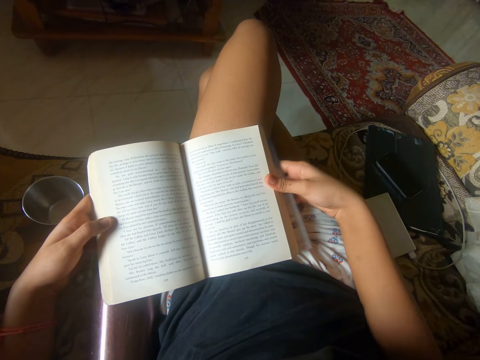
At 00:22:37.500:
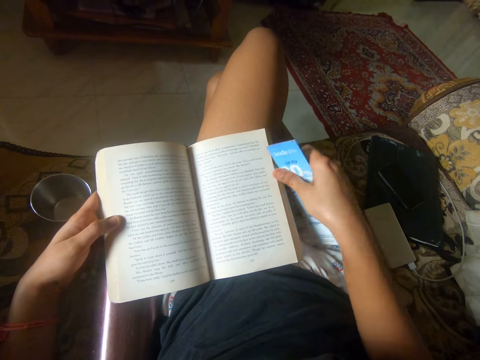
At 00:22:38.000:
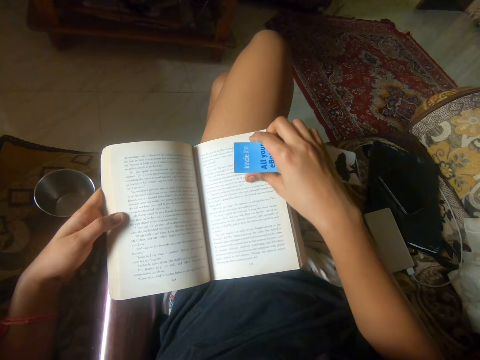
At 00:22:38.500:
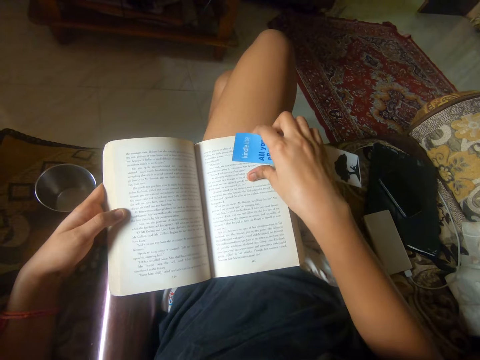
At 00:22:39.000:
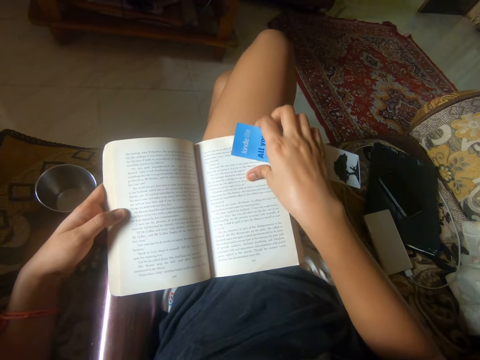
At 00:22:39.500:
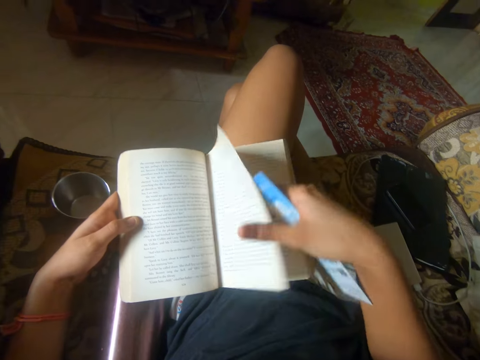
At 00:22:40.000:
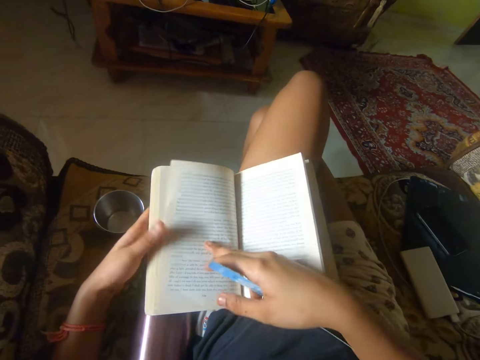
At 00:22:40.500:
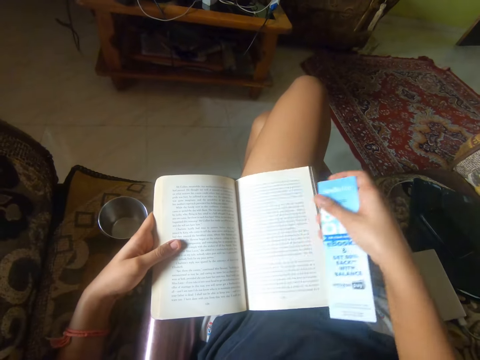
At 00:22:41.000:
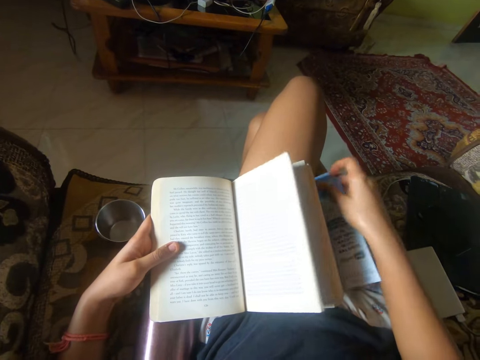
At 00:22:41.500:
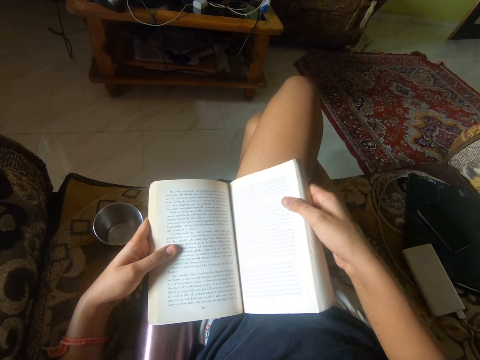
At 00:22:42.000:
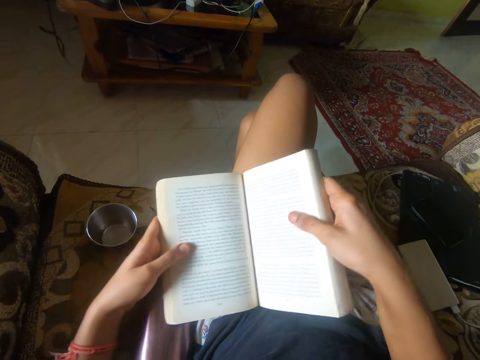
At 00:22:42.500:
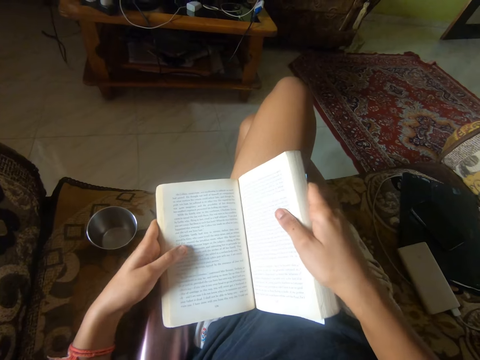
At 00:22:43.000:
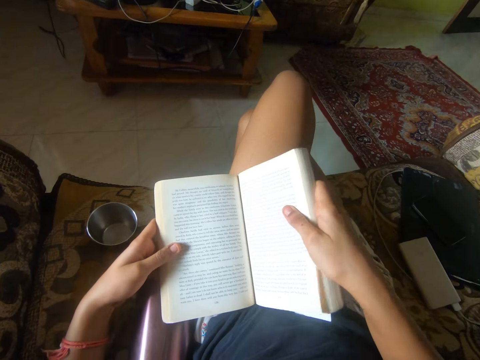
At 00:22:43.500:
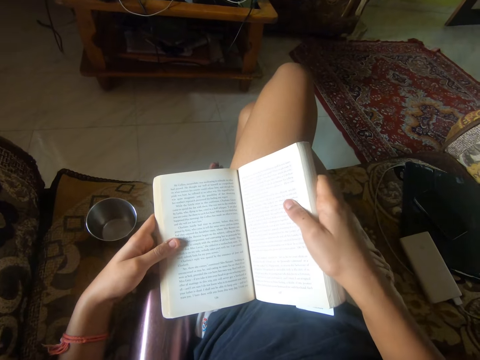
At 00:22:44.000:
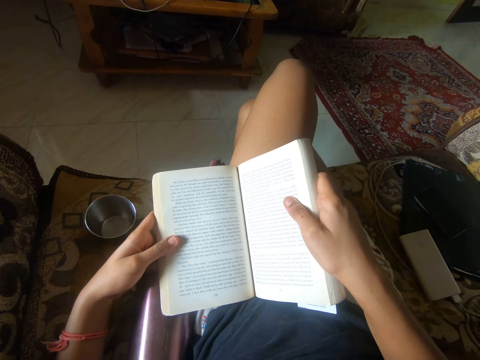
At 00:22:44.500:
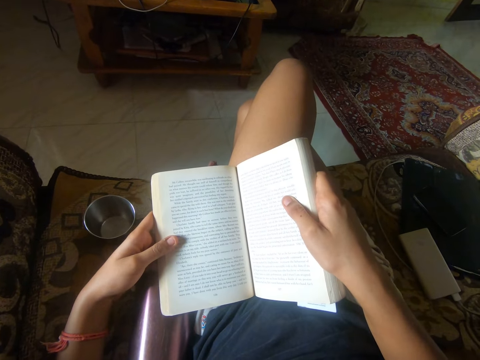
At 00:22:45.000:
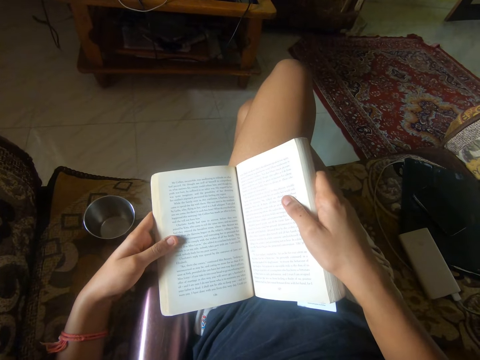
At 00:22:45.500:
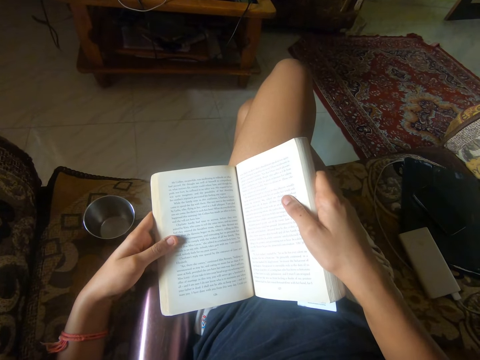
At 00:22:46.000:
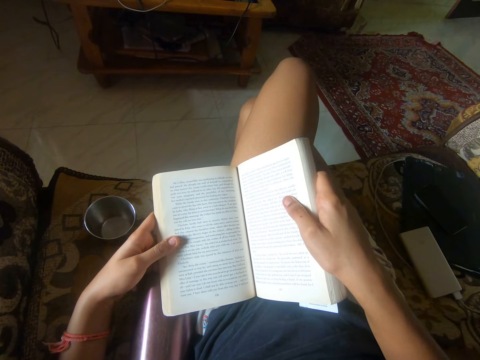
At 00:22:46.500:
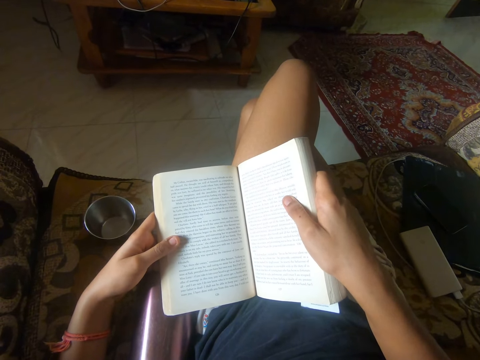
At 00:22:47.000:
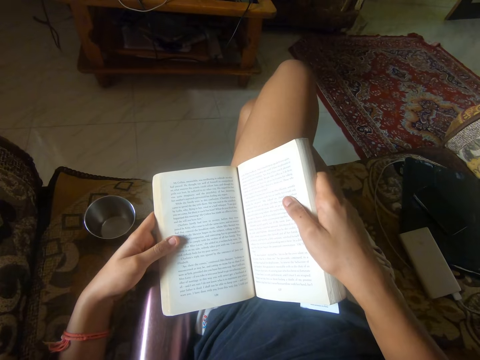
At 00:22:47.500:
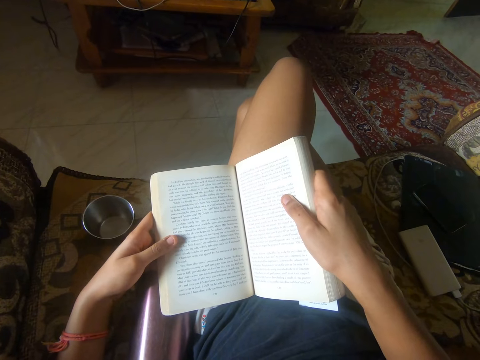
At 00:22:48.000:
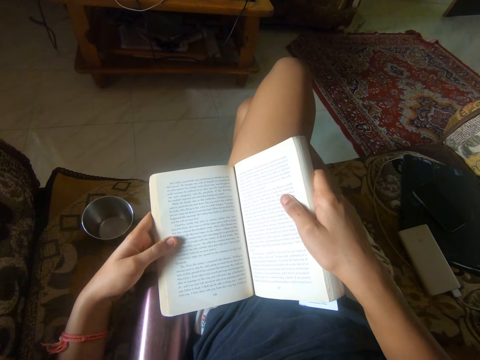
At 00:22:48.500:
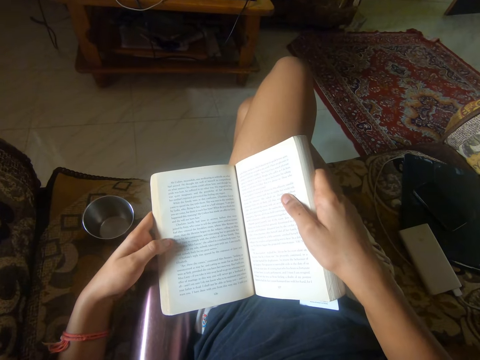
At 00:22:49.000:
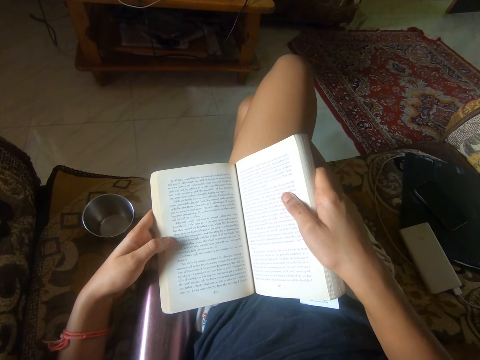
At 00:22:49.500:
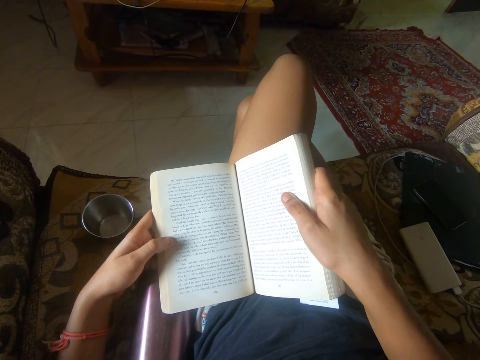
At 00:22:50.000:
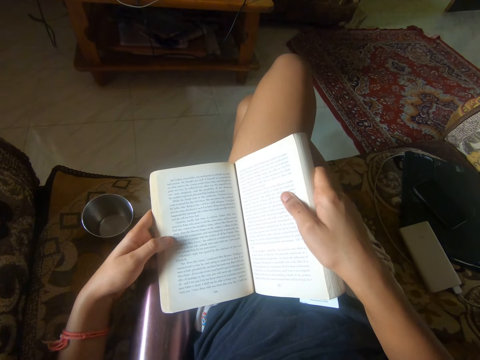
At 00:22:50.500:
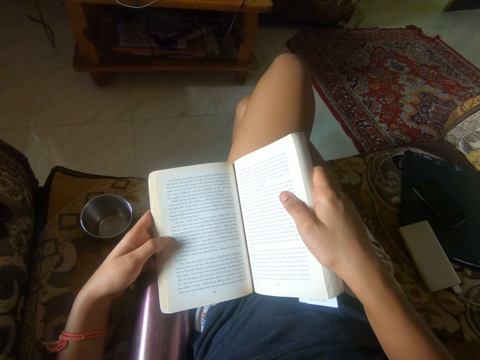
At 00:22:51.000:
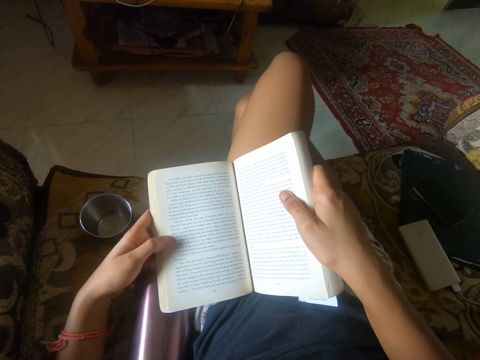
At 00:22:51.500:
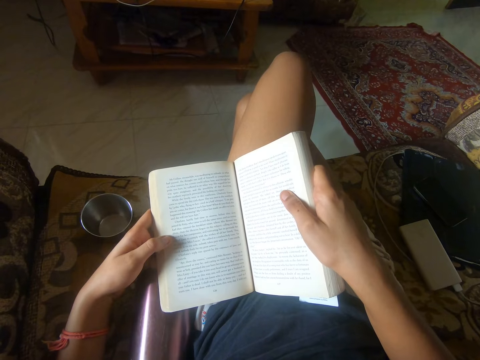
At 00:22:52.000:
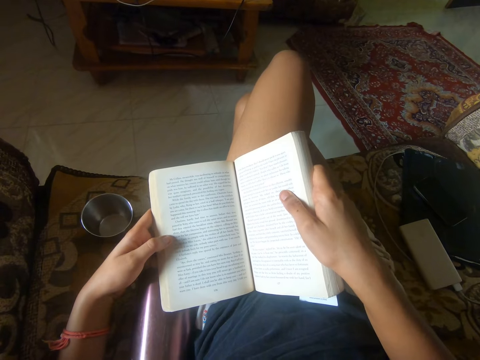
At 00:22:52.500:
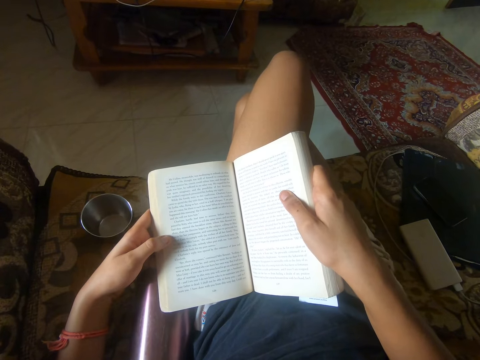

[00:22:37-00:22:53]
The camera wearer picks up a piece of paper. She flips a page of the book. She holds the book with both hands. She shakes her leg toes. She reads some writings from the book. She shakes her legs. She moves her thumb. She reads some writings from the book.

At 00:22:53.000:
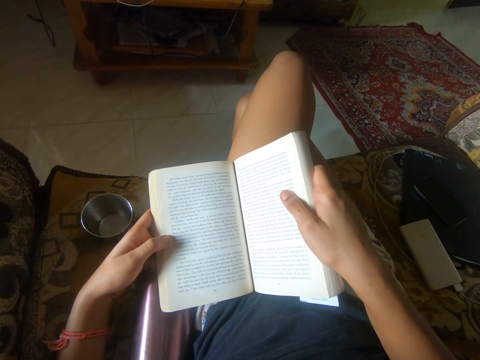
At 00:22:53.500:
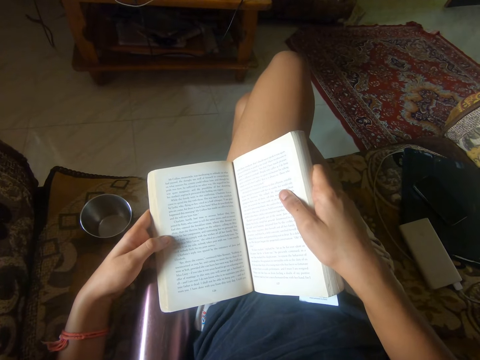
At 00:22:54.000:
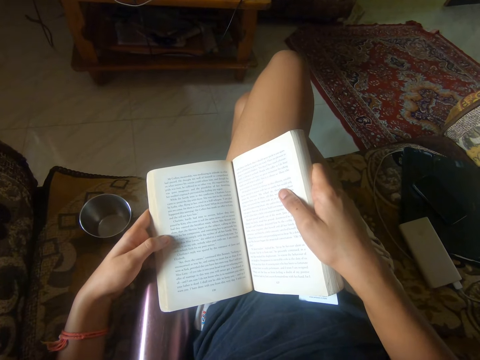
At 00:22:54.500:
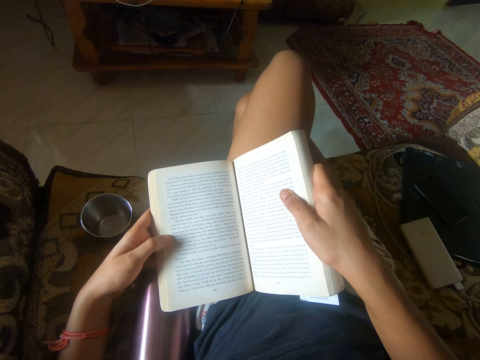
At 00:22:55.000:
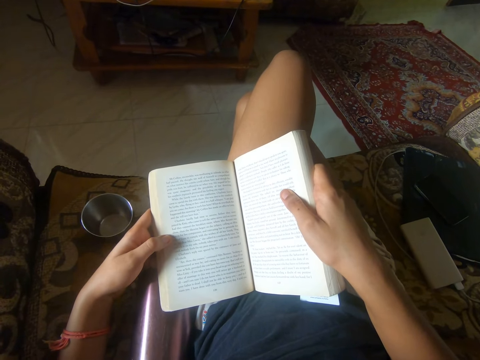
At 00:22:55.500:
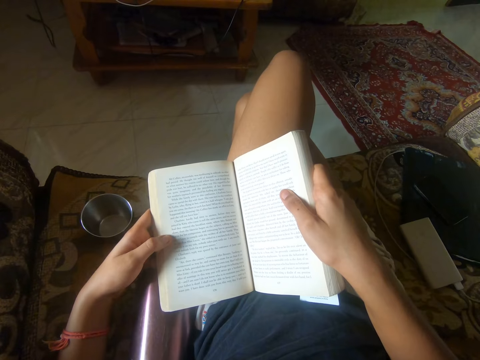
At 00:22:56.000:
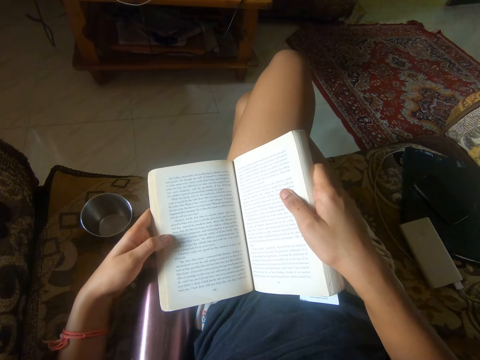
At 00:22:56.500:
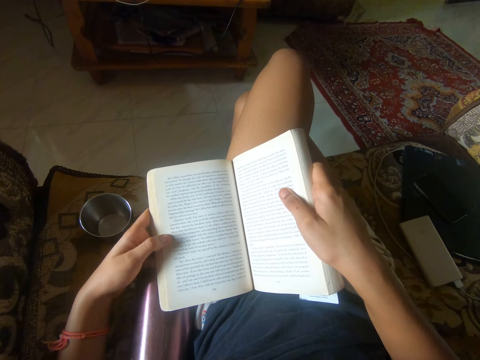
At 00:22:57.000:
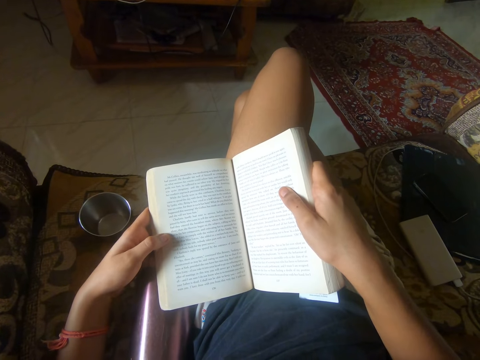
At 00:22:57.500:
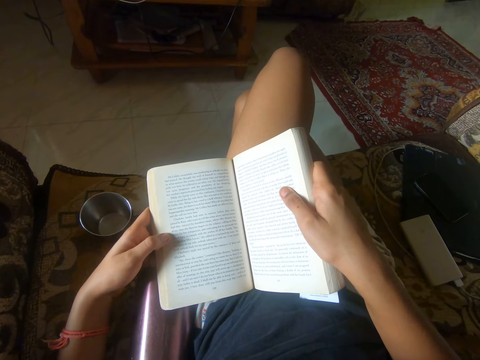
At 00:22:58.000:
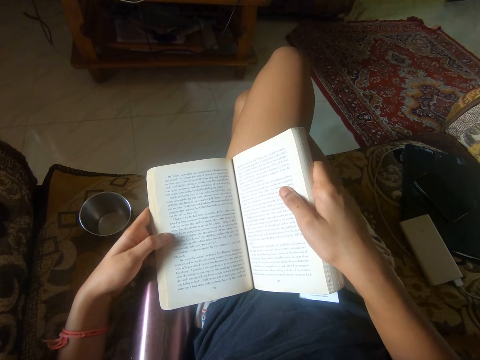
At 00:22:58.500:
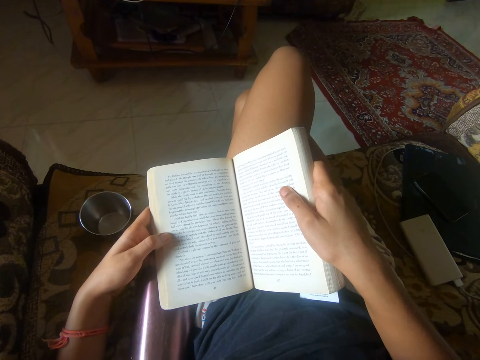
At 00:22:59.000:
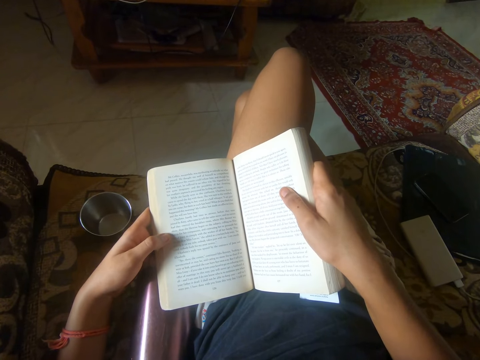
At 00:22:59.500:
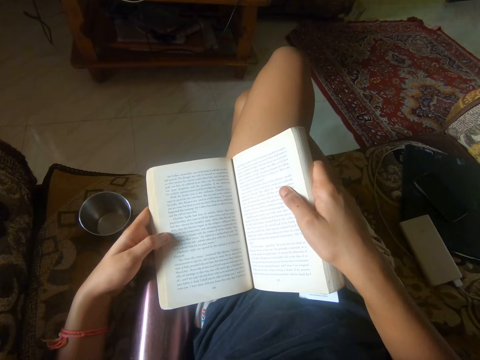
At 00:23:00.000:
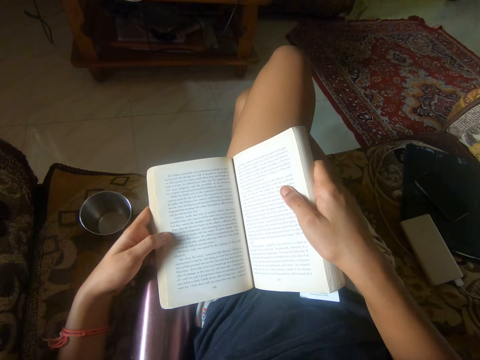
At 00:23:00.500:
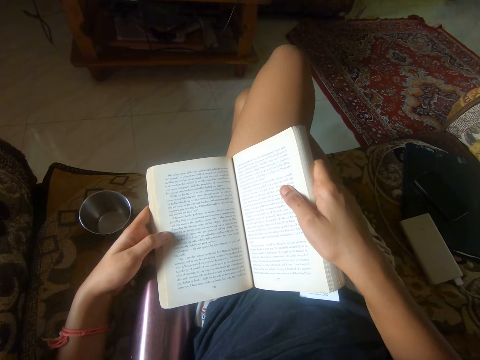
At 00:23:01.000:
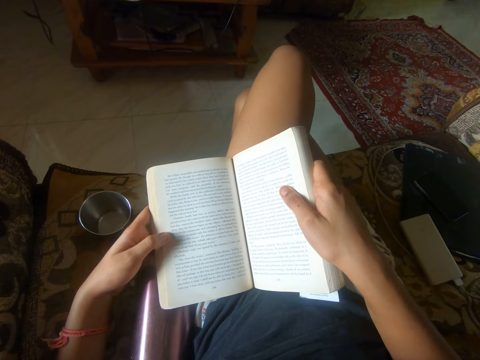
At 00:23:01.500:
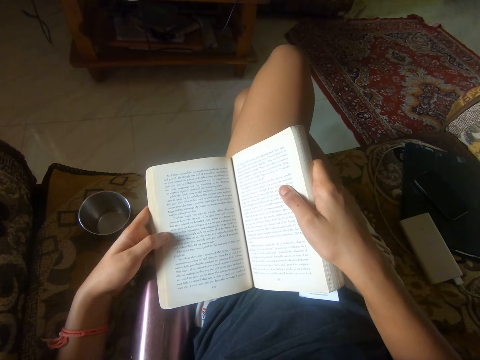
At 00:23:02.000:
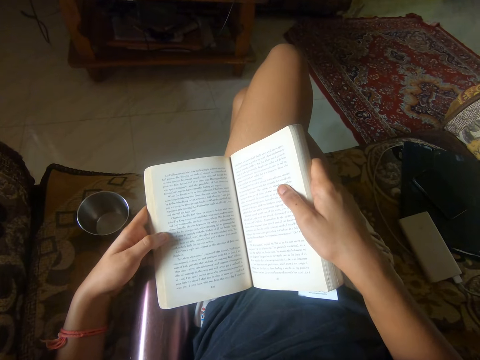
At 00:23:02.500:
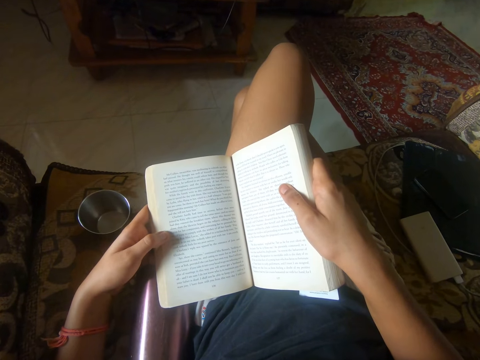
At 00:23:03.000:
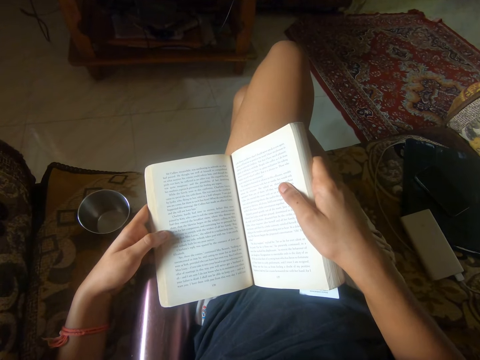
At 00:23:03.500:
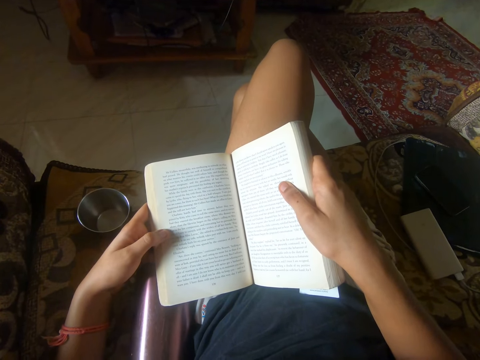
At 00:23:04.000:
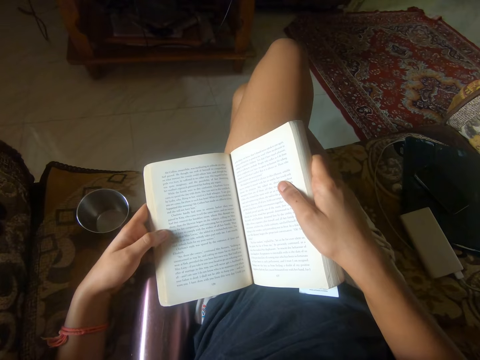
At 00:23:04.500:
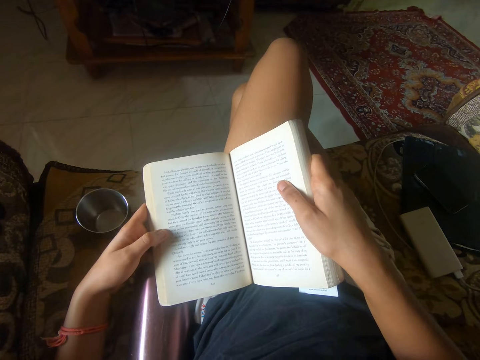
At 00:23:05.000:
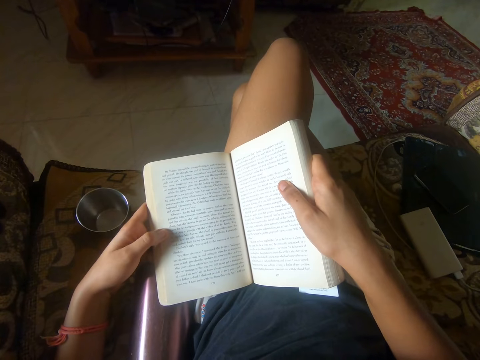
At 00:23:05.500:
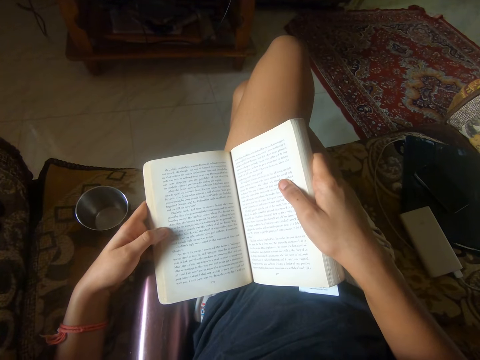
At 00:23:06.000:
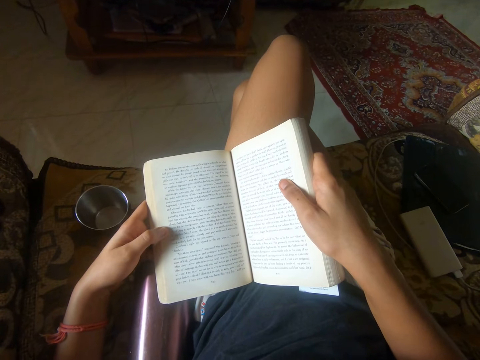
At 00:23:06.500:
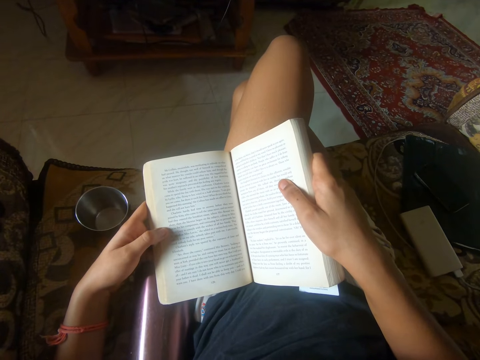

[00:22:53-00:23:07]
The camera wearer shakes her legs. She reads some writings from the book.
